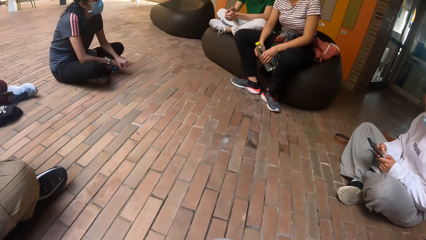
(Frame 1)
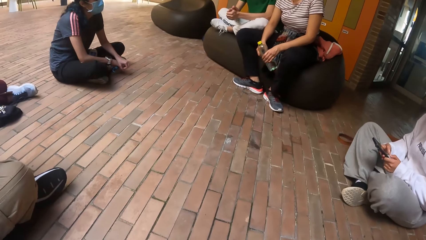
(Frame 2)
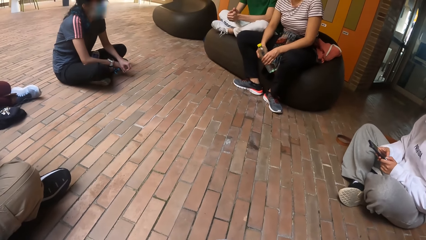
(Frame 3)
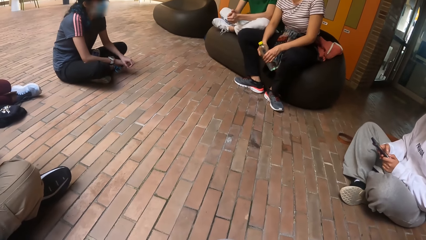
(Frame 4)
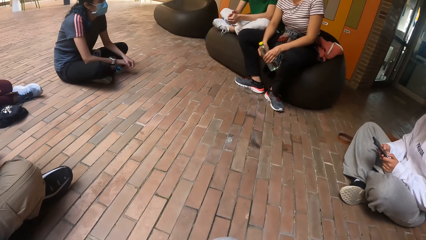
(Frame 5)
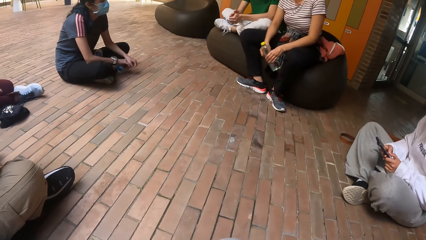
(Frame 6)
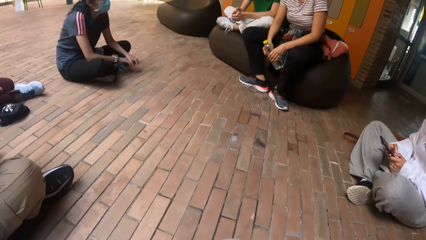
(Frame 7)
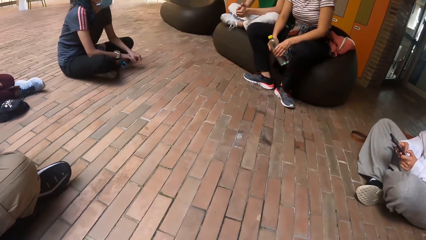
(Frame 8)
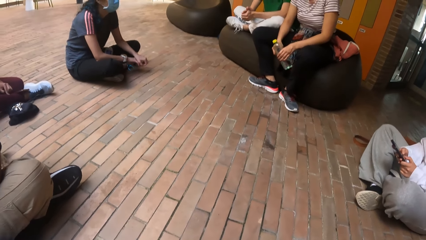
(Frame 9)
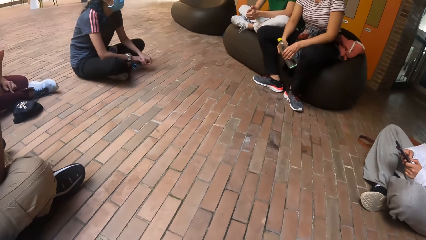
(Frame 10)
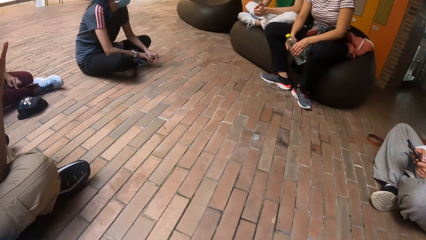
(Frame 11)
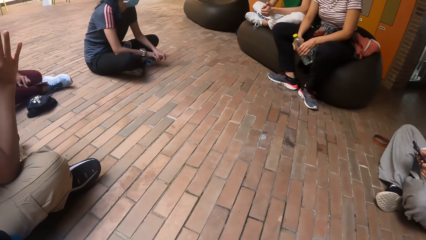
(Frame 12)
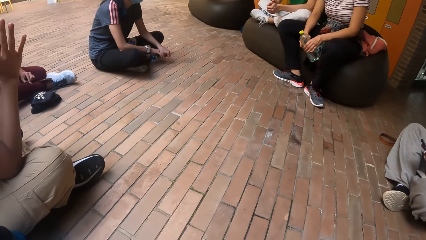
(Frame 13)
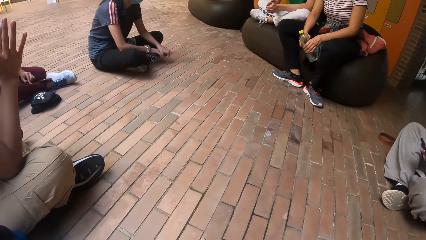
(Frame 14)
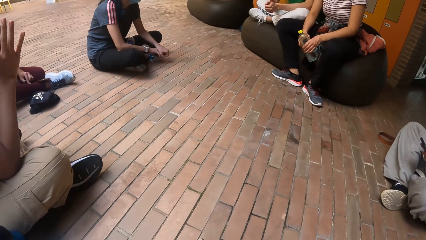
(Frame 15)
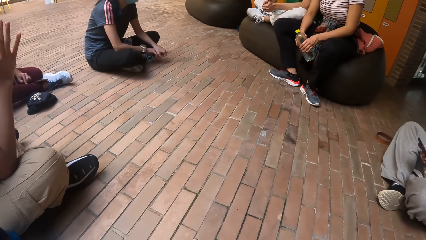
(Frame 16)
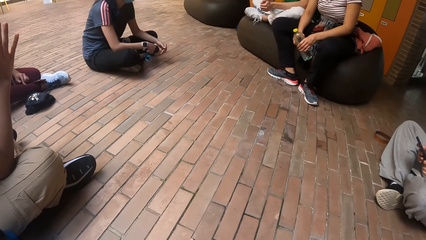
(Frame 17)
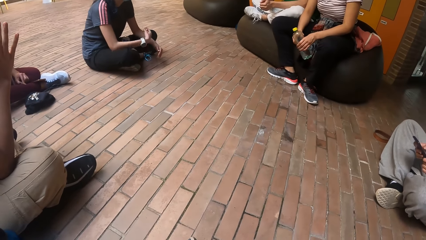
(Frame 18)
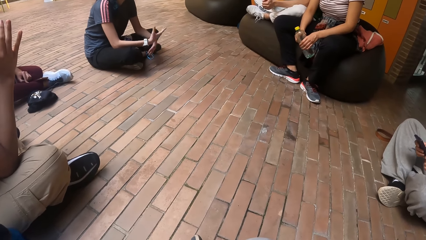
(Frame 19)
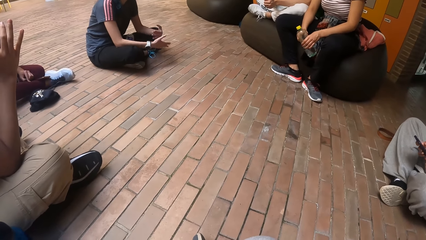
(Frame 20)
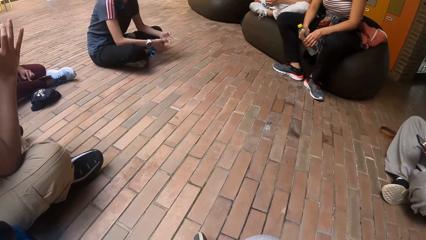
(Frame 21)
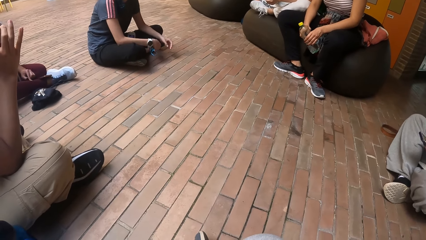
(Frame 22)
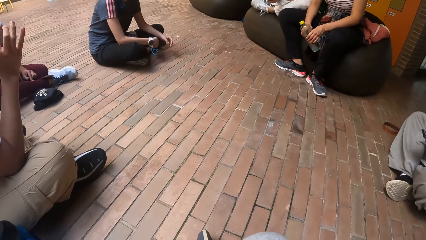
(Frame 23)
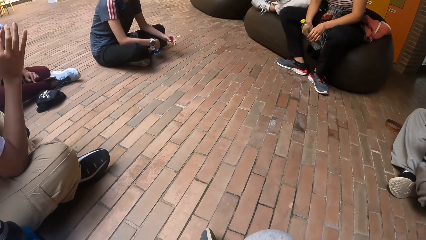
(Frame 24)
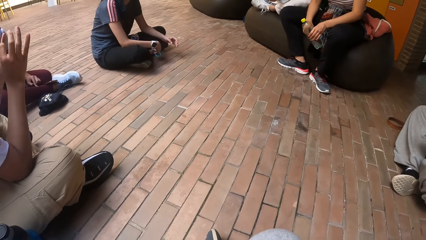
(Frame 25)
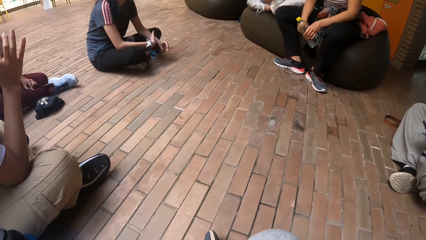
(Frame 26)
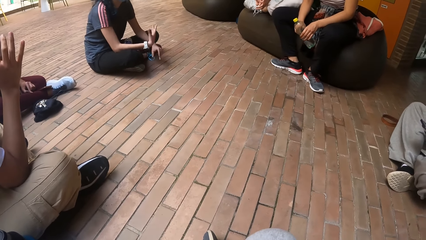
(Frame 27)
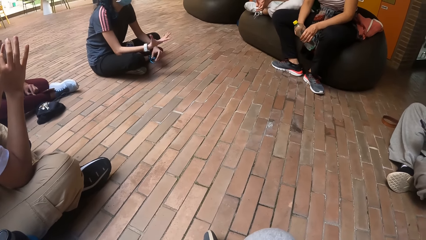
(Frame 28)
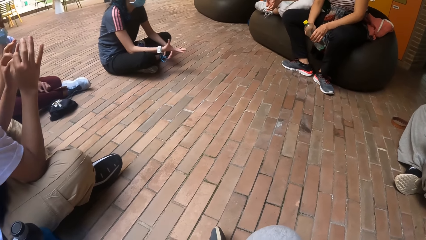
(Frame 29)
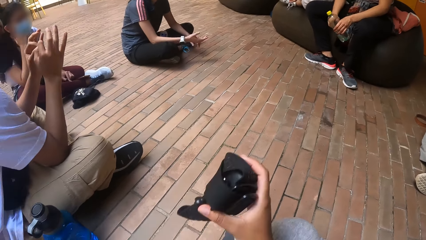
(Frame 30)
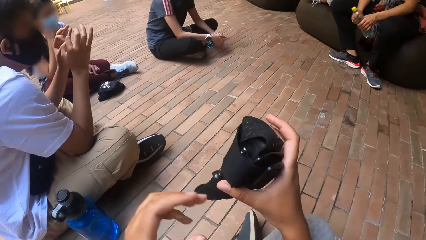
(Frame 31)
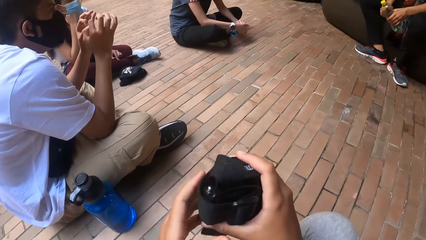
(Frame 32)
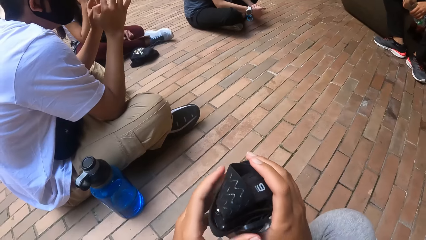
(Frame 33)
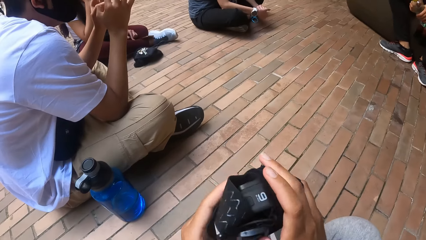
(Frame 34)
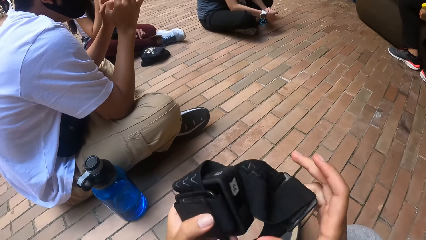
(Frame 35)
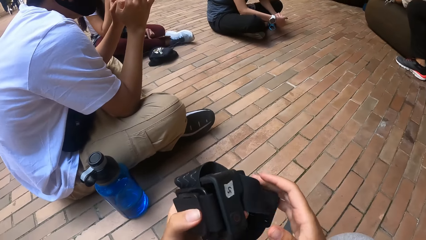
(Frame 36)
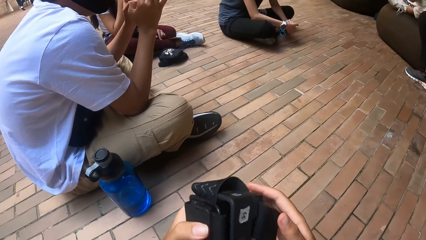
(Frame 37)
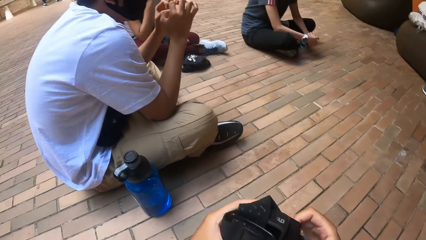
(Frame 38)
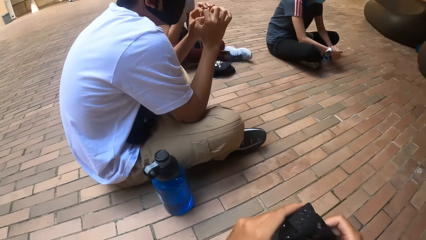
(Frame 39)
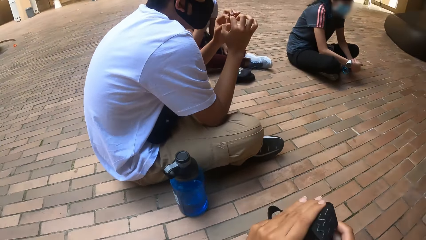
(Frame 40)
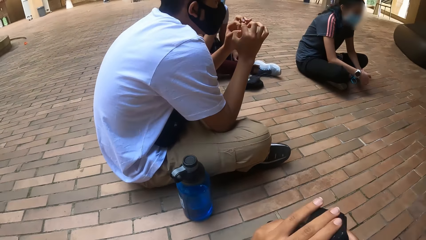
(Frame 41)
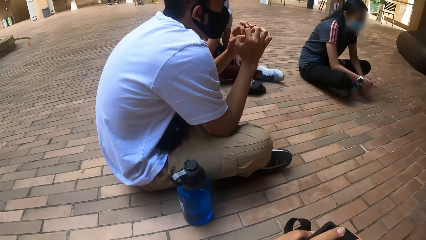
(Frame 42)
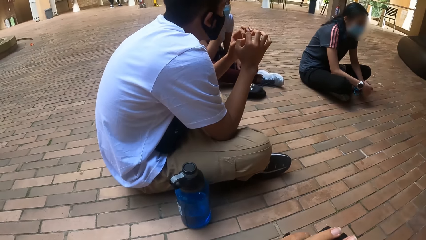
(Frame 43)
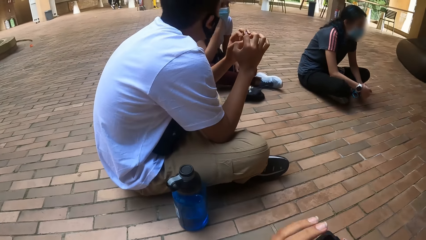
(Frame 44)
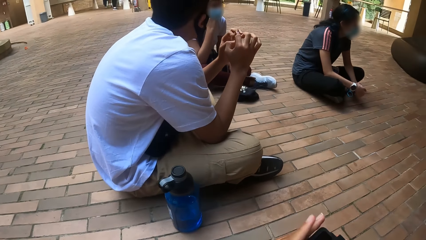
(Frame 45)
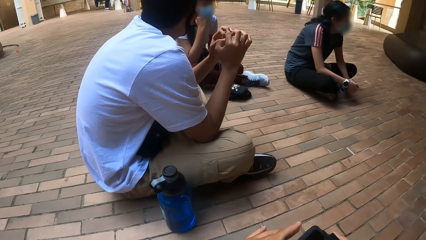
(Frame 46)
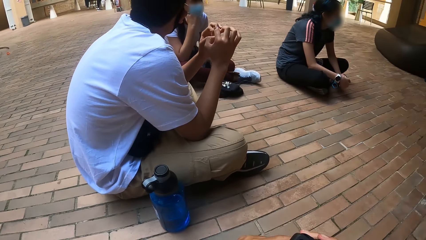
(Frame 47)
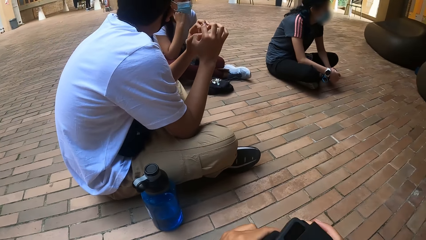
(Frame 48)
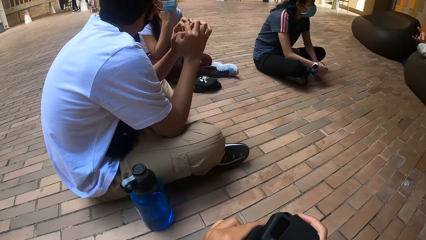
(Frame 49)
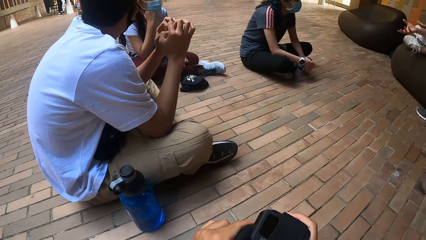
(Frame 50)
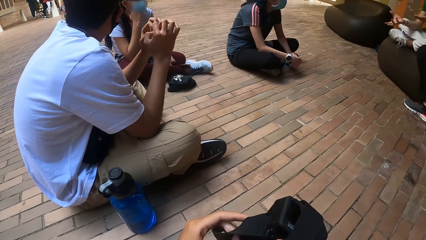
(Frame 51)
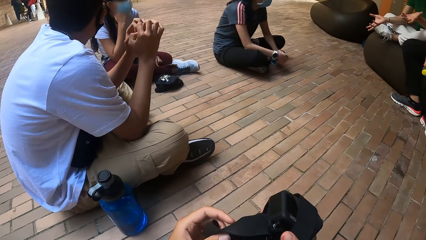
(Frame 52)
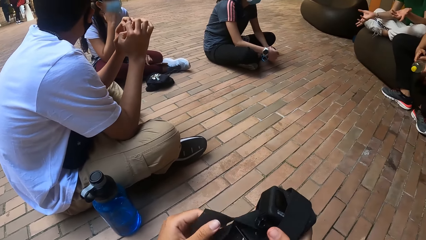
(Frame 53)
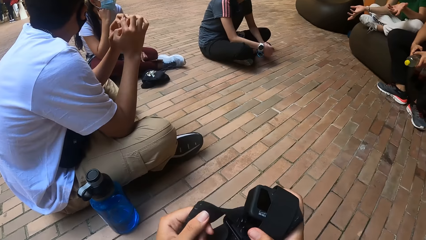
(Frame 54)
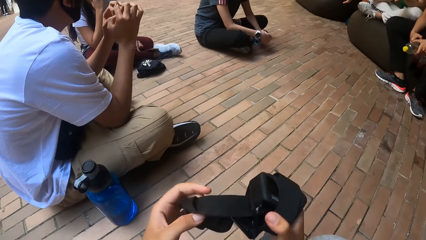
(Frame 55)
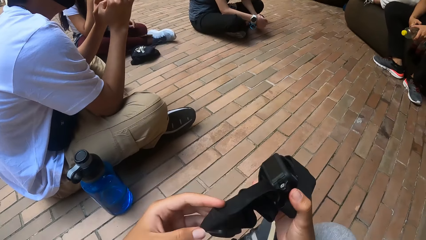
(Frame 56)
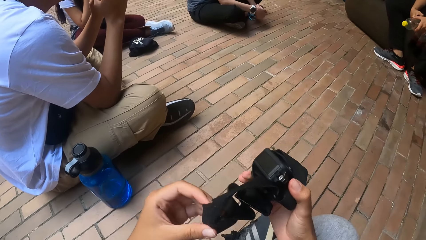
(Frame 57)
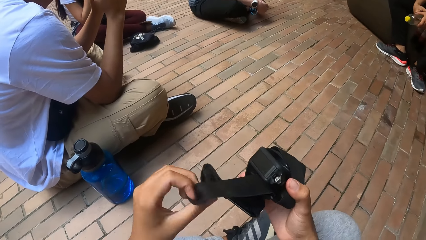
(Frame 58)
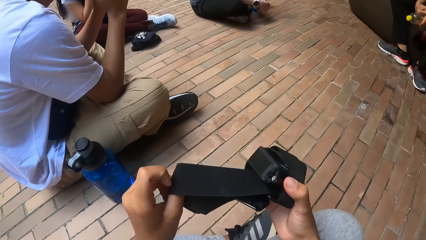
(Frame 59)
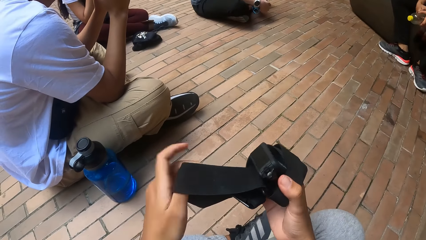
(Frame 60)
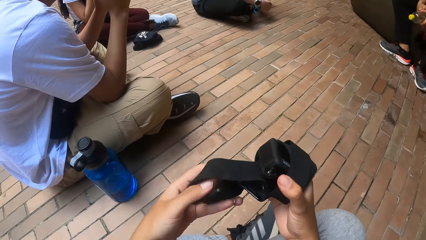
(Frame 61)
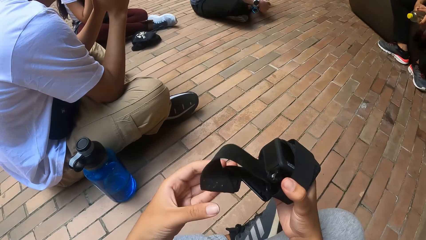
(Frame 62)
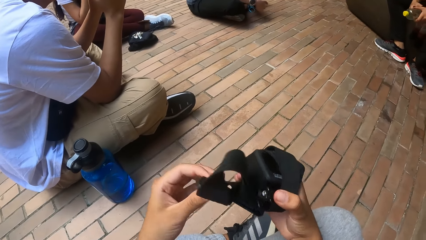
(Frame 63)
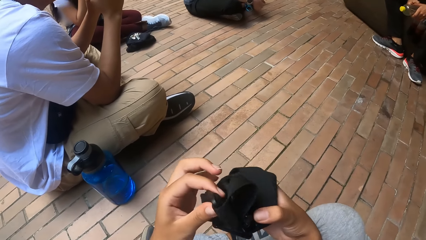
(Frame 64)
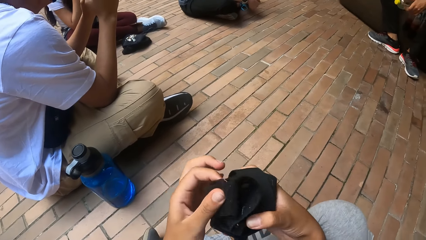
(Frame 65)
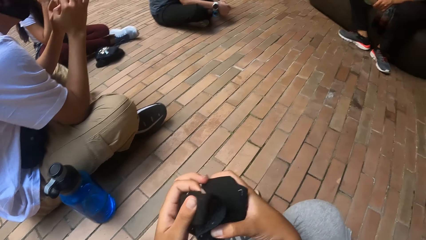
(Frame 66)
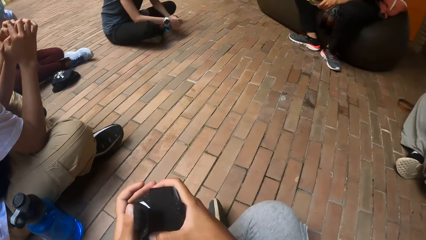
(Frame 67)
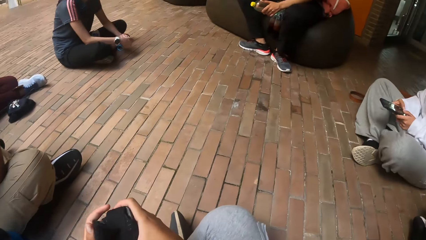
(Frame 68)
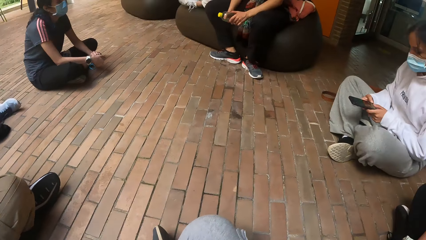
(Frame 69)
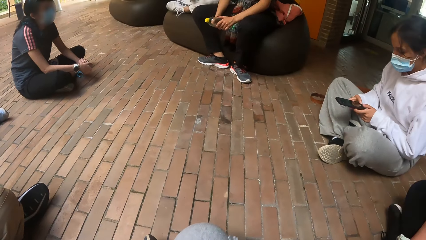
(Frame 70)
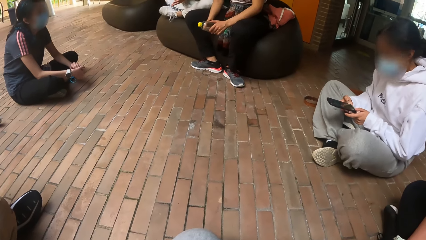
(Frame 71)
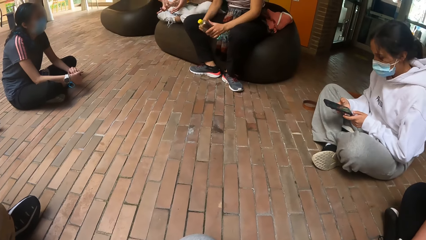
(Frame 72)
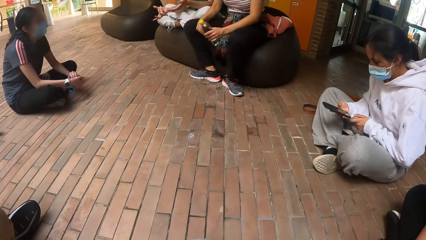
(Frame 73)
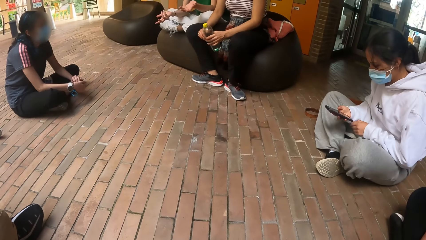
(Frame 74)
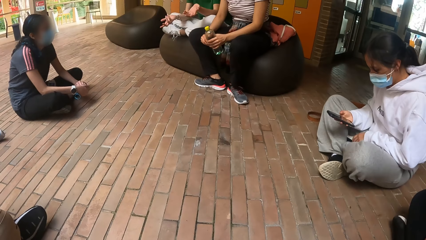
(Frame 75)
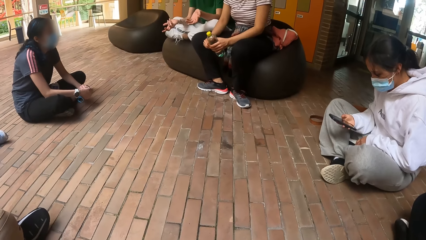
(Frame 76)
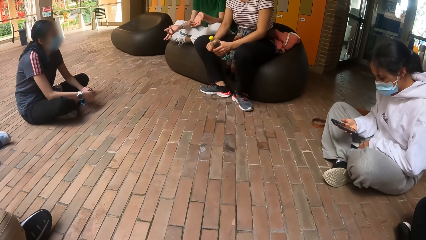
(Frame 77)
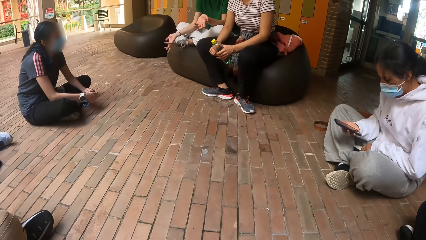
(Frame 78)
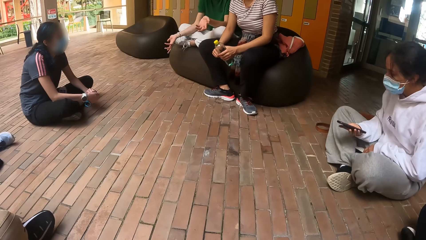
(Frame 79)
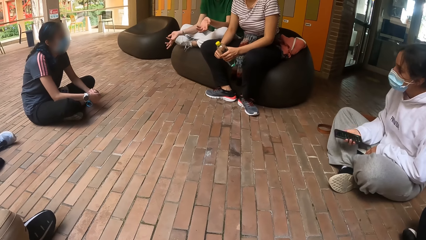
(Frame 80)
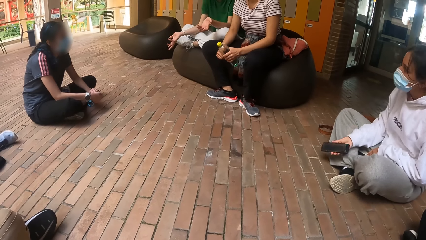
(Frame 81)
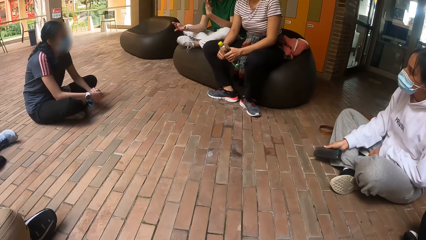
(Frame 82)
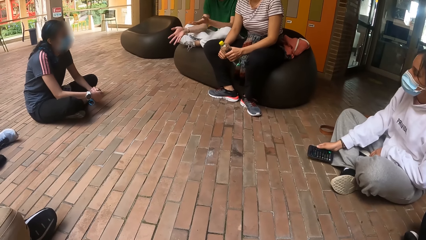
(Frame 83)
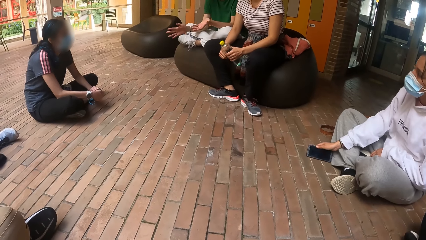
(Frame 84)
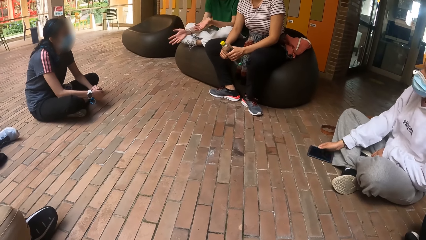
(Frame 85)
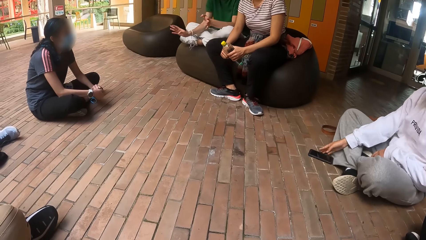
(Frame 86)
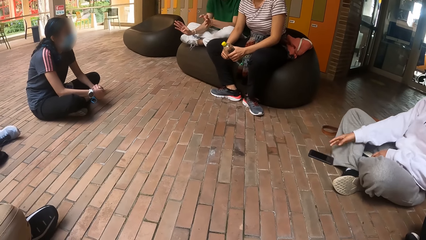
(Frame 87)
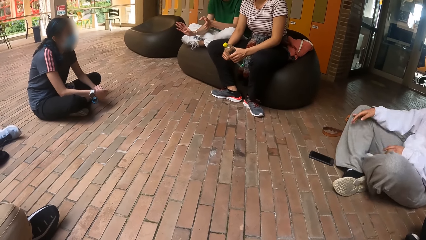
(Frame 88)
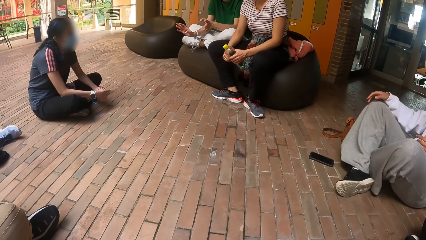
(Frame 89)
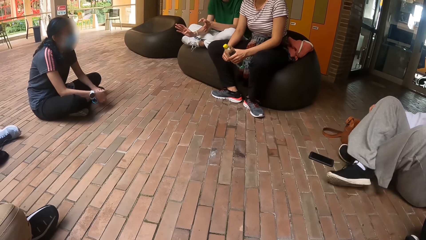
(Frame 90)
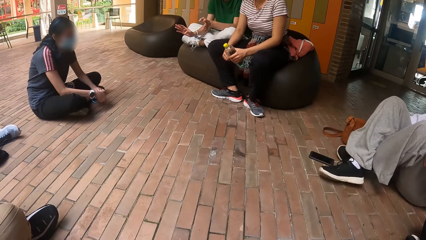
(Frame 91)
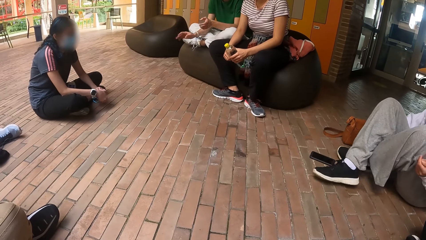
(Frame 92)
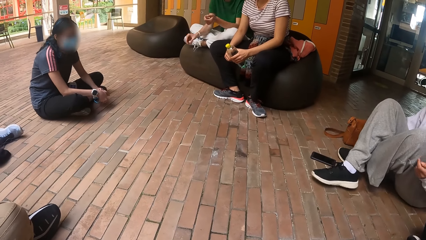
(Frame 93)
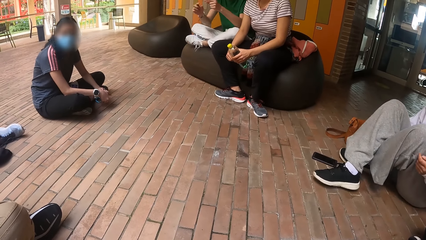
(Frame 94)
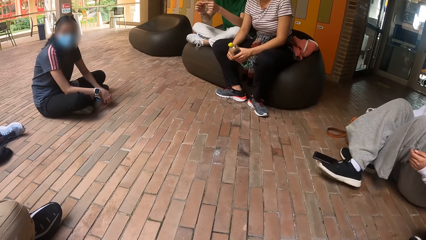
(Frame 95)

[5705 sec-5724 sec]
The camera wearer holds a camera with his hands. The lady drops the phone on the floor with her right hand.
